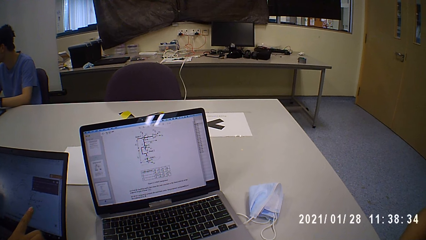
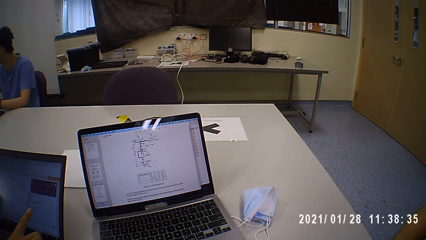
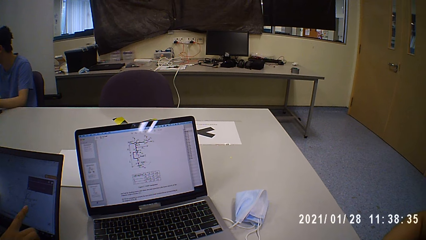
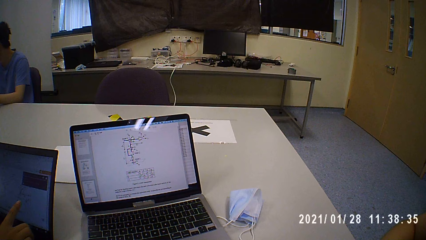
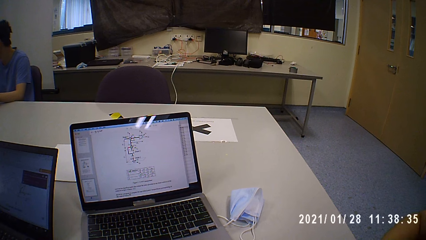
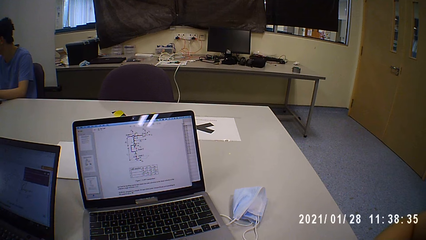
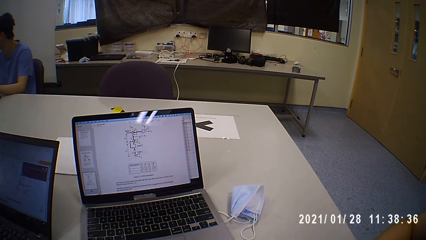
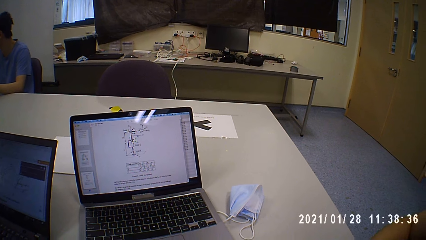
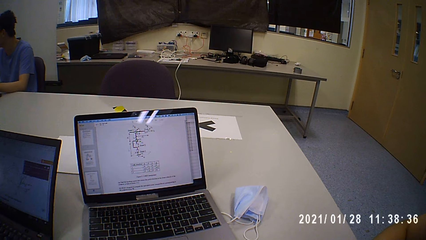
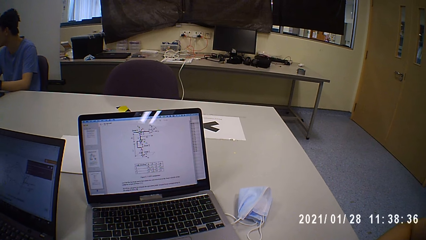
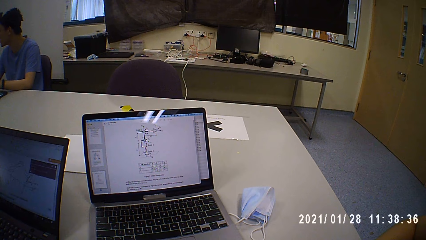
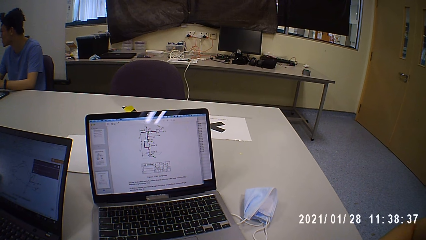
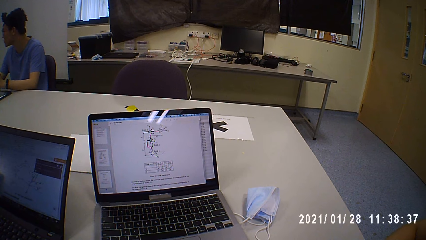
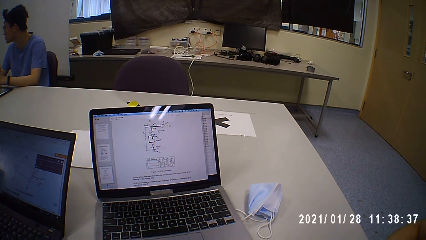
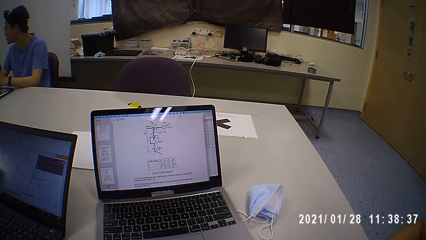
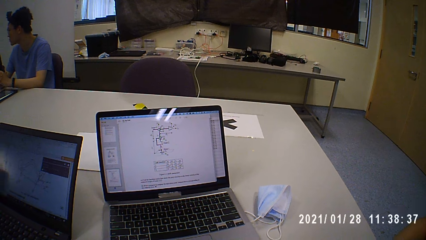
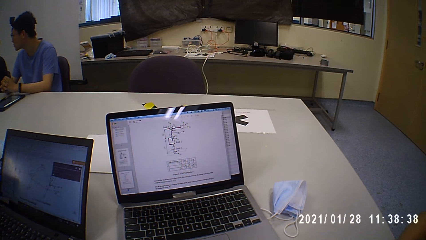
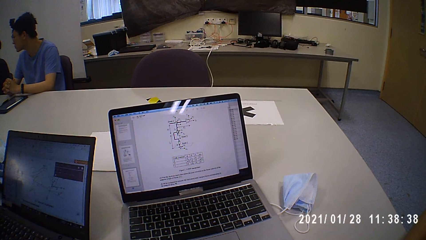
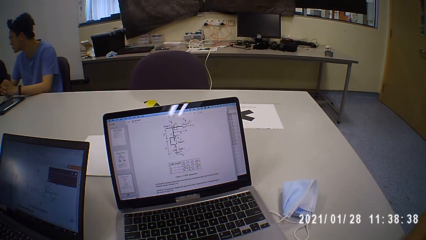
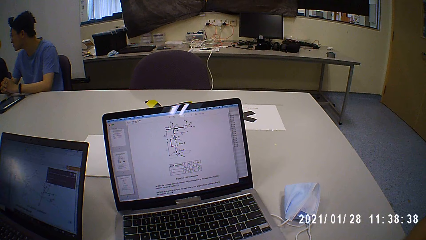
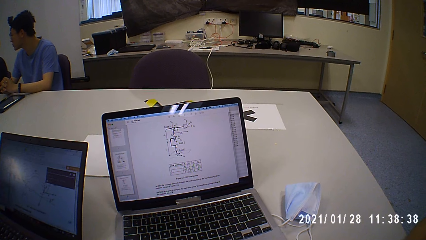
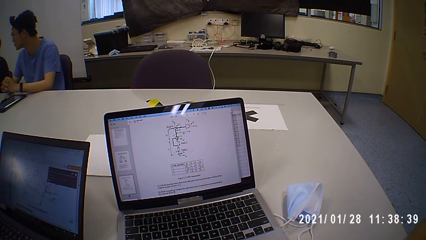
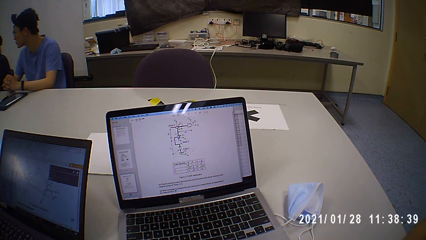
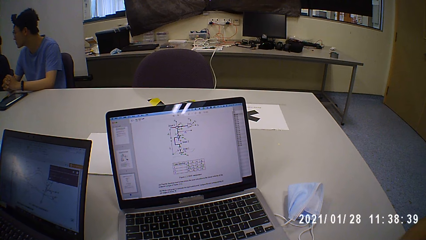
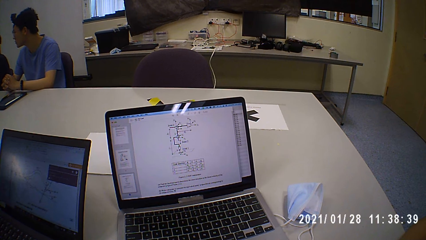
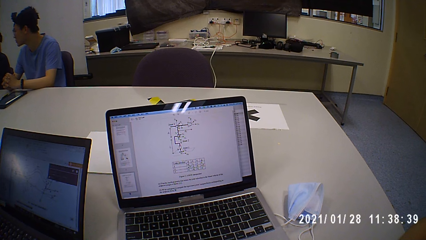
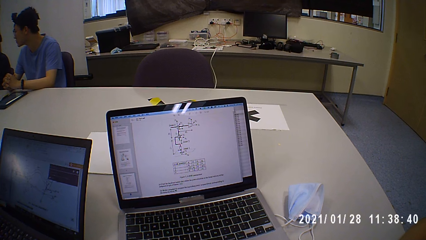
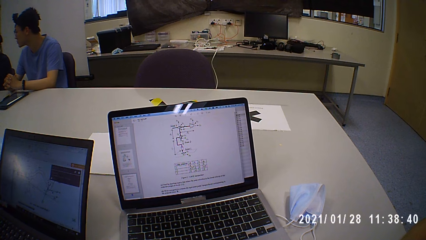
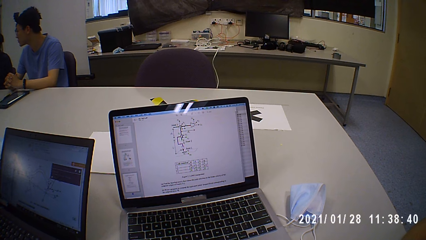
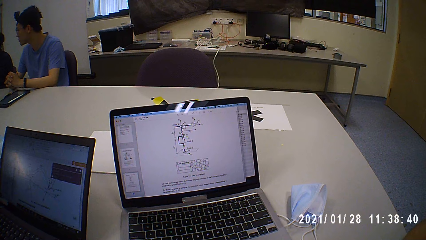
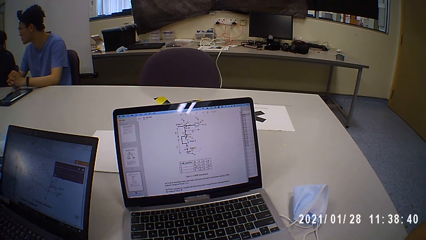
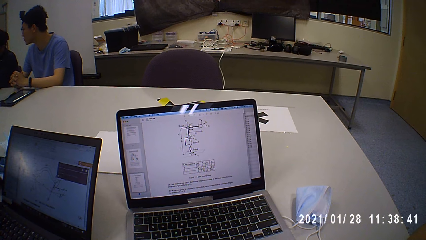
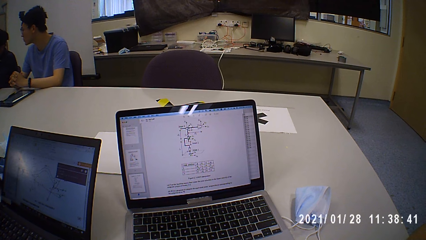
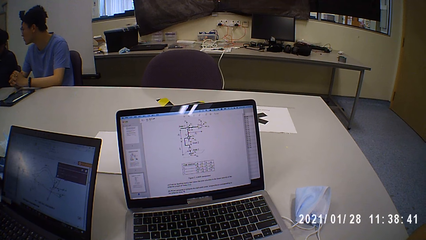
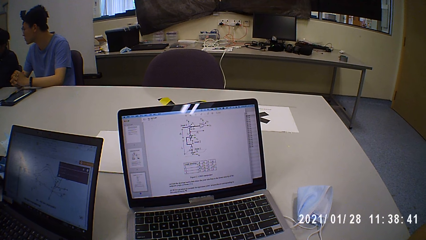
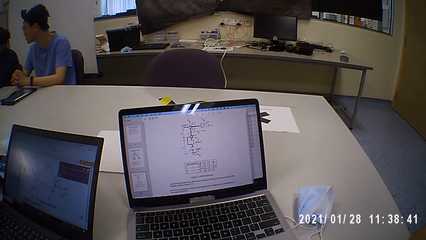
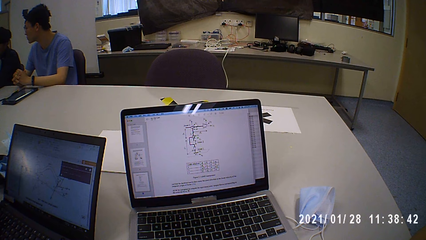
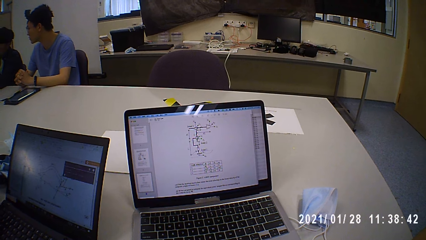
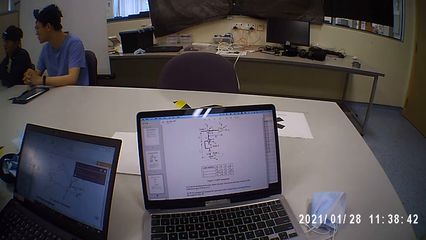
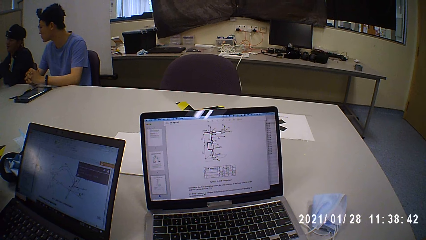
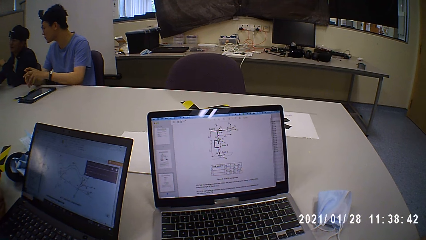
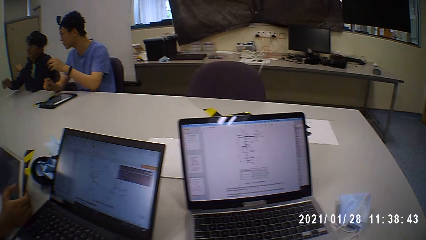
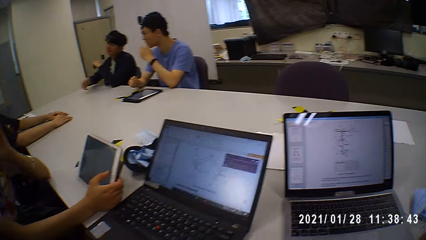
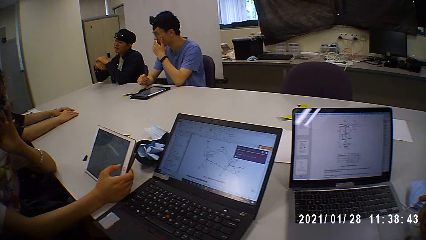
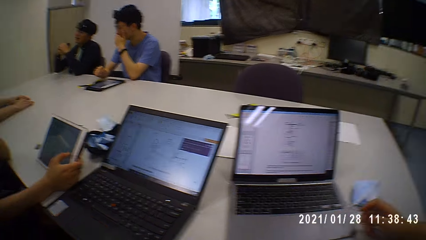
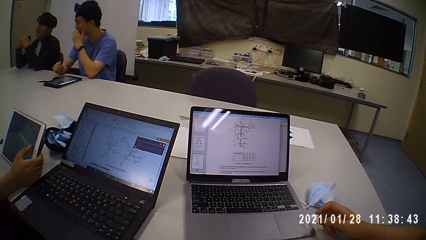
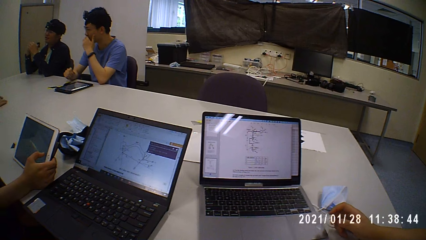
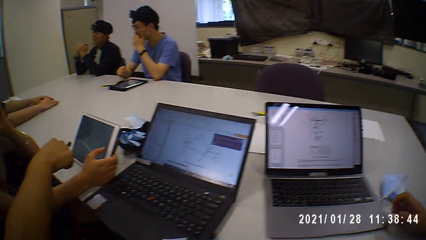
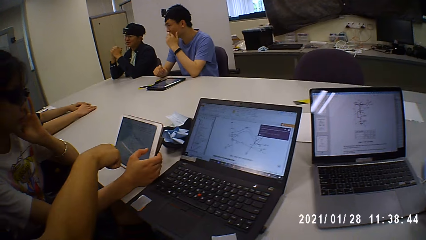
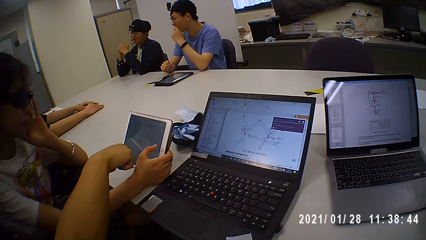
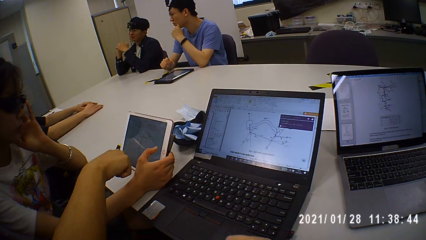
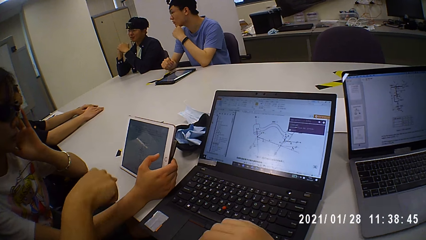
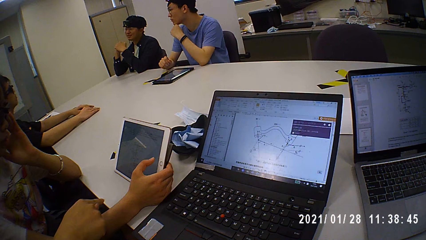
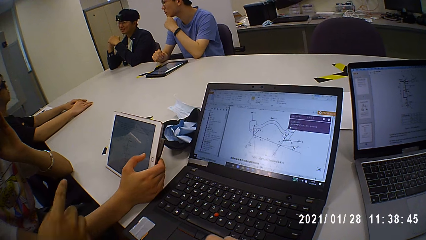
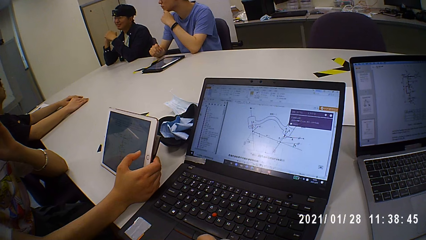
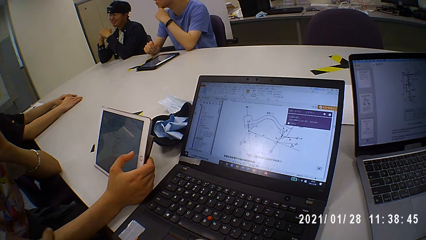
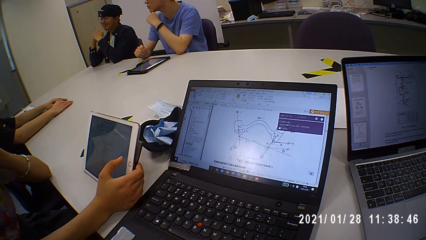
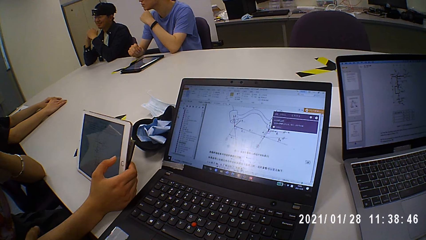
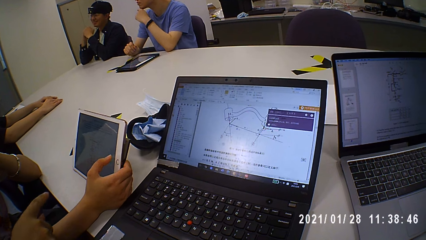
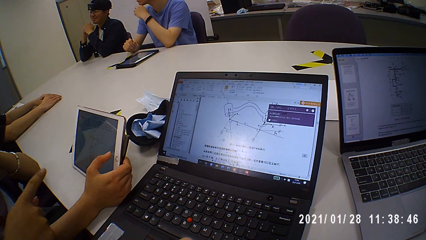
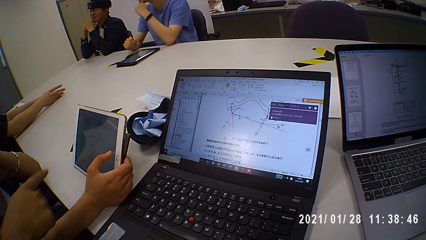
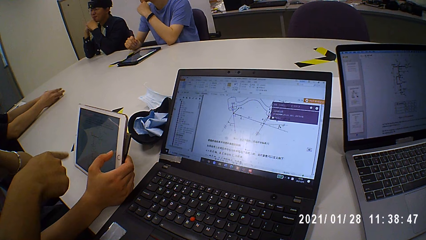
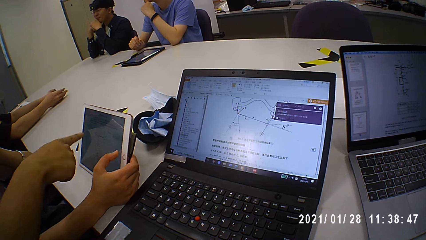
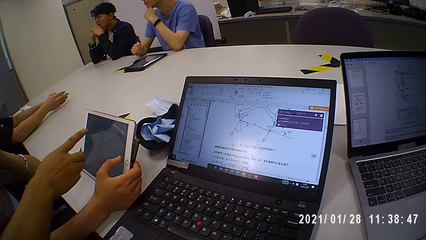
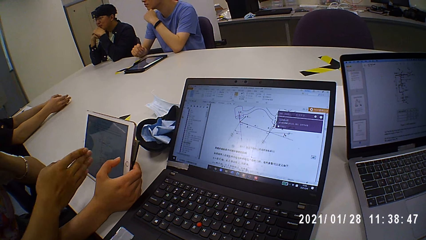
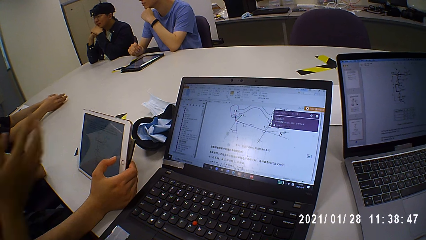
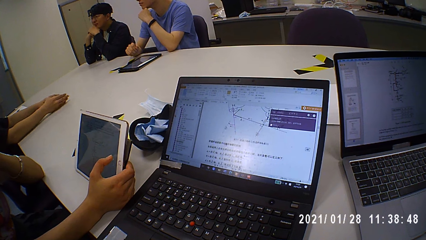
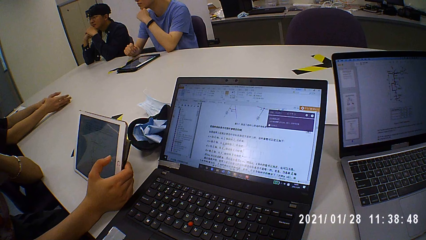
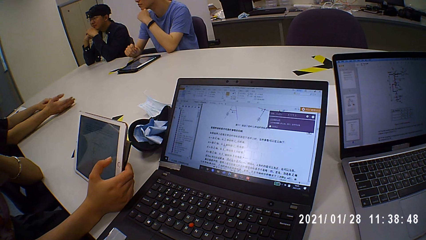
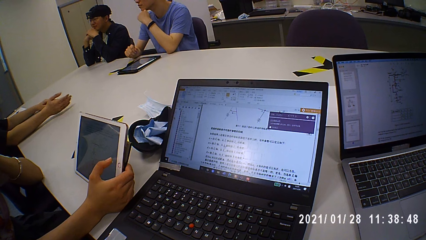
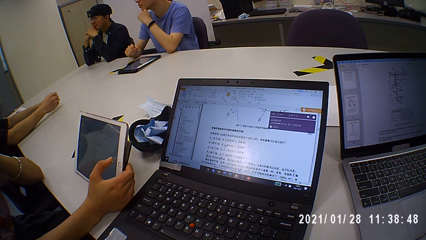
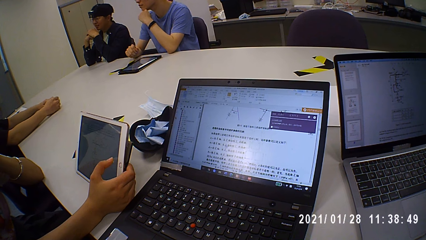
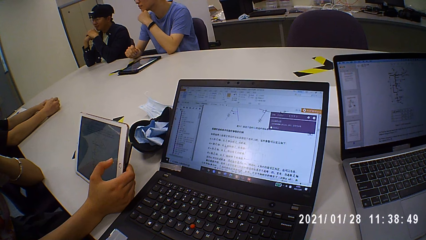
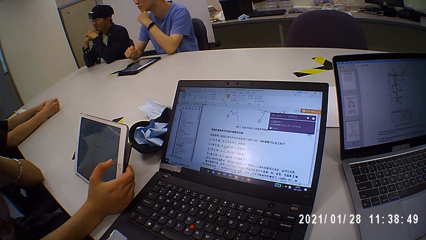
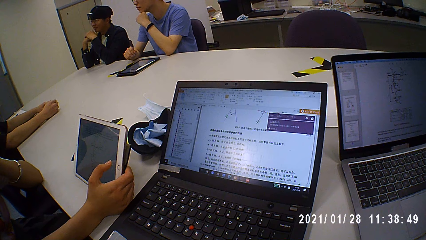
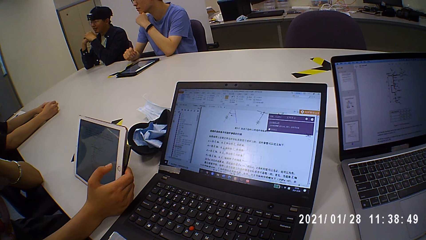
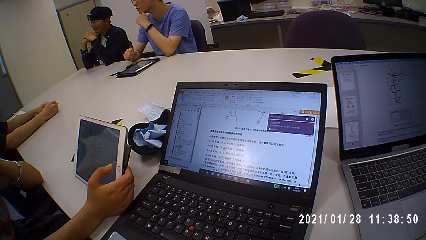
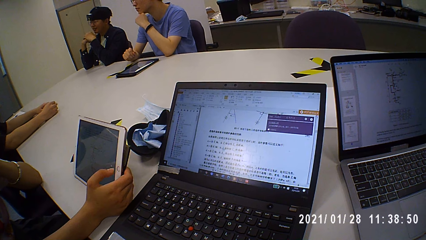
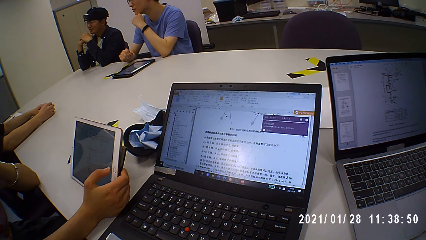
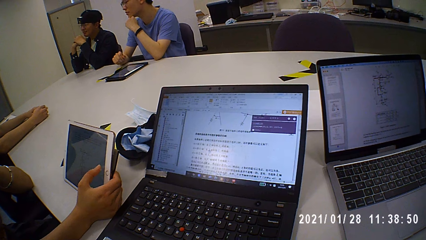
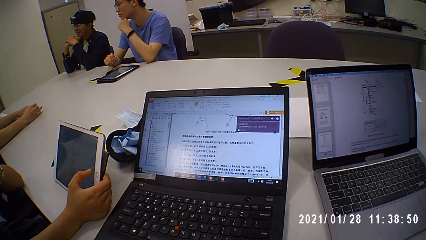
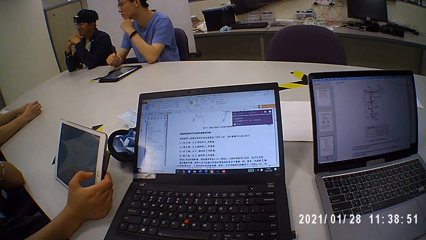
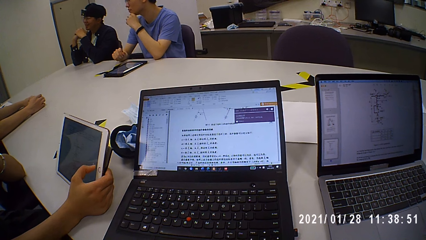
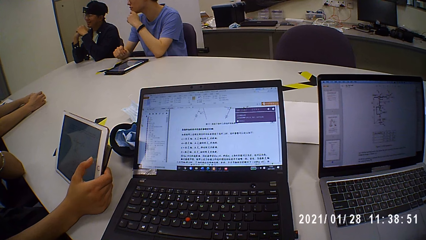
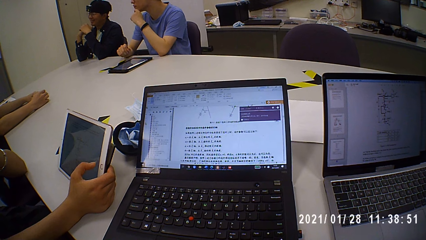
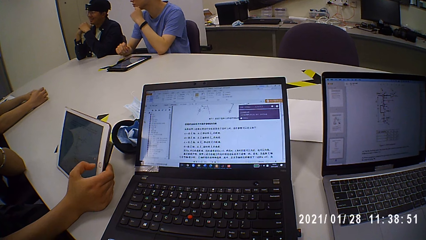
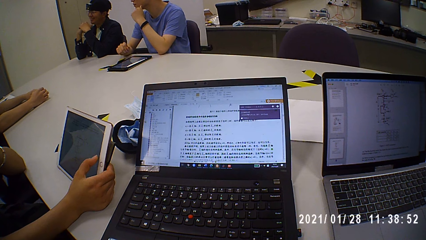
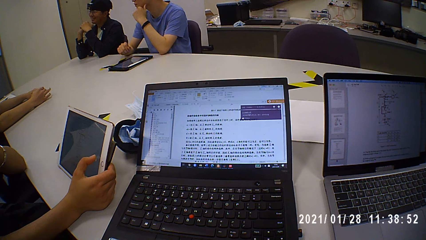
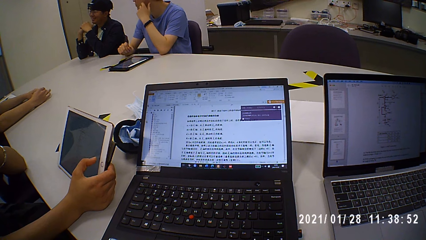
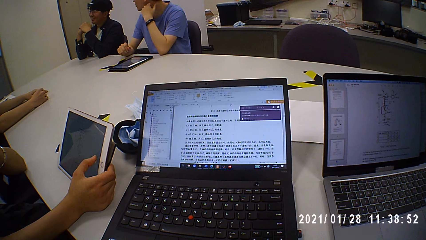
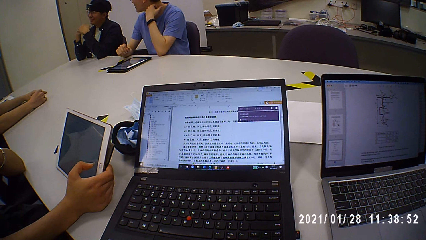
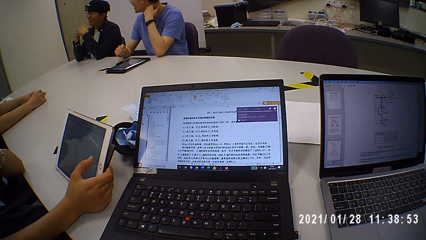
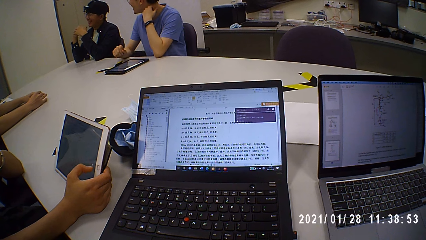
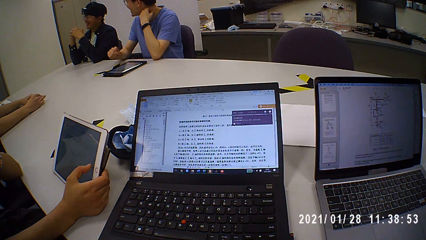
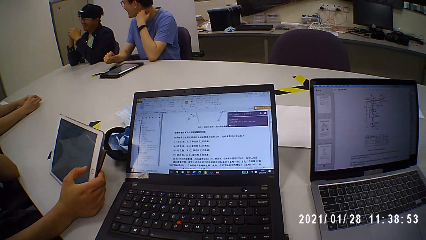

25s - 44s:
The camera wearer talks to a man. They look around and talk to the man again. They point at the laptop. They touch the laptop touchpad and look at the laptop. They touch the laptop touchpad again and talk to another man. The first man talks to the camera wearer. The camera wearer turns the laptop.
